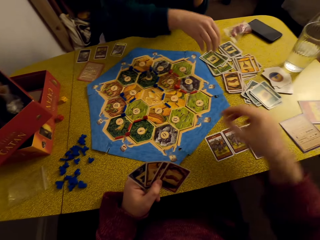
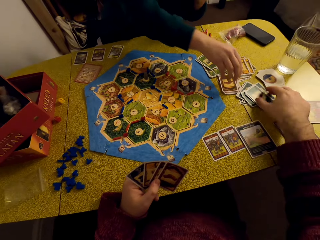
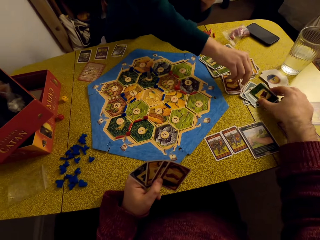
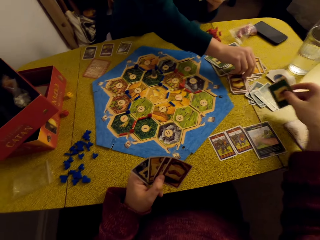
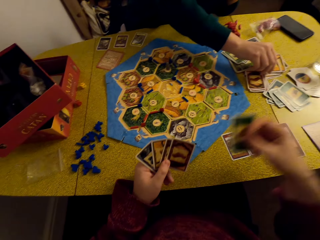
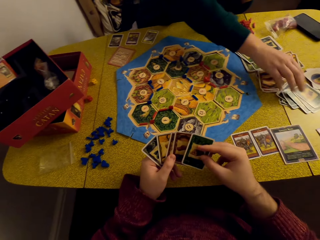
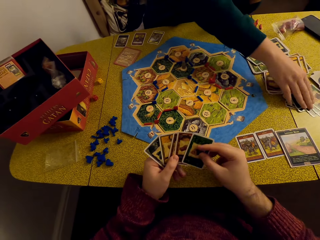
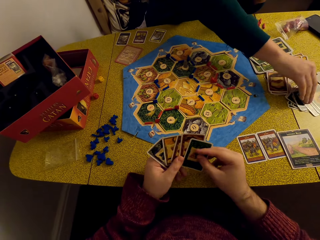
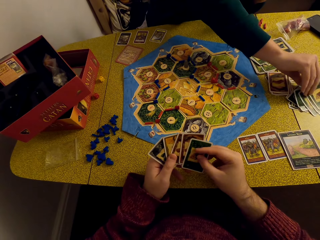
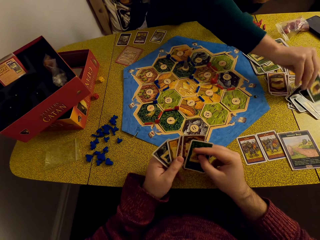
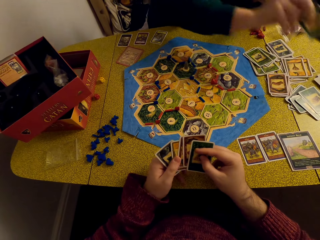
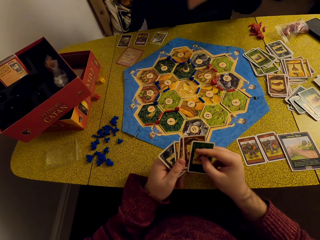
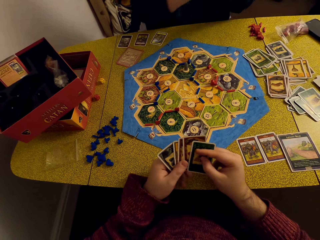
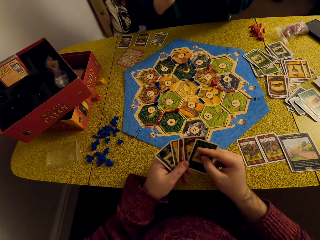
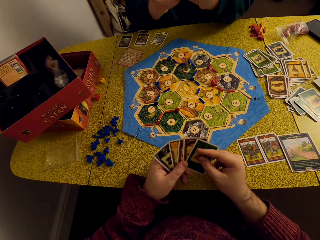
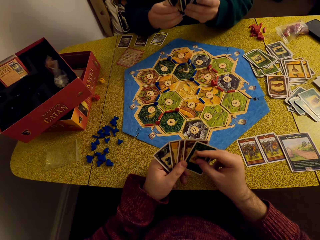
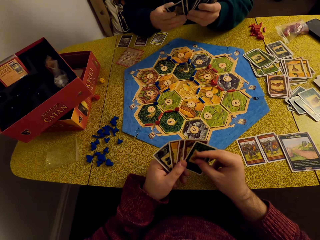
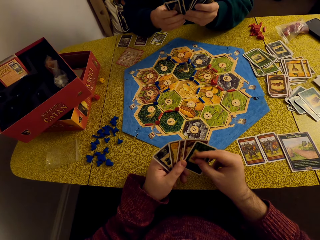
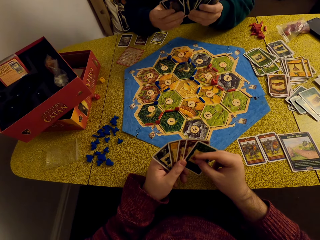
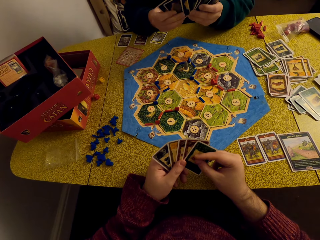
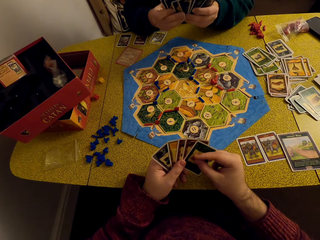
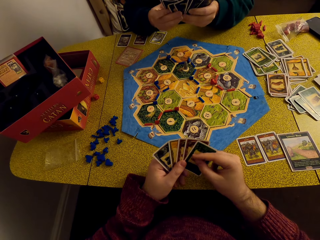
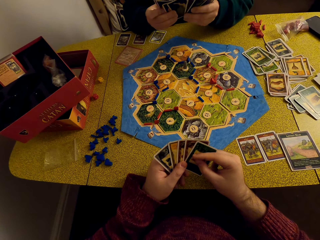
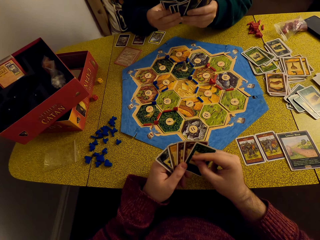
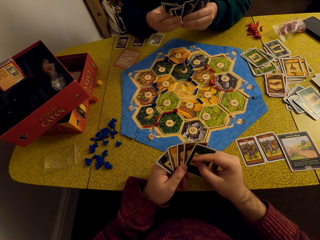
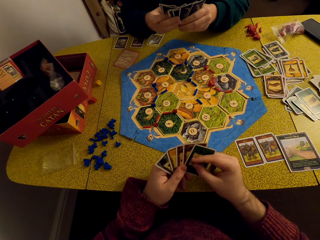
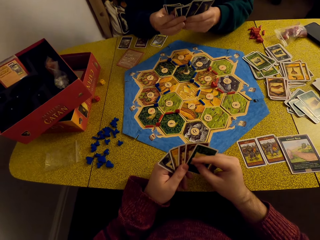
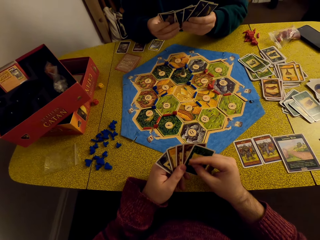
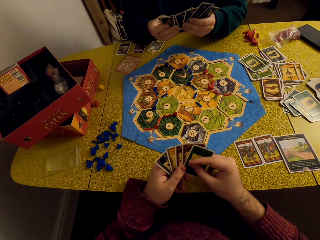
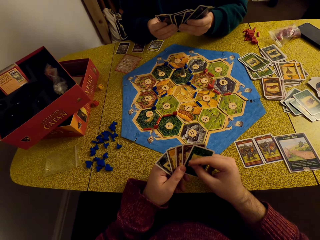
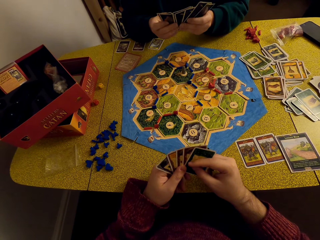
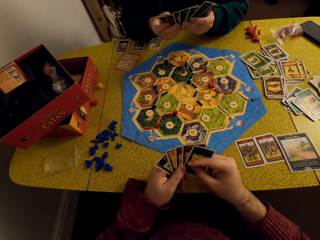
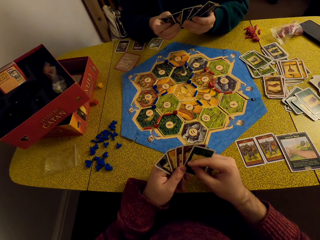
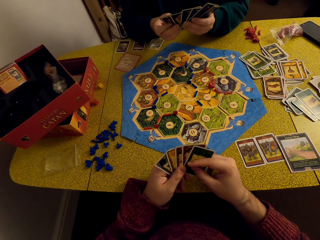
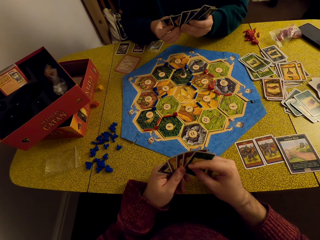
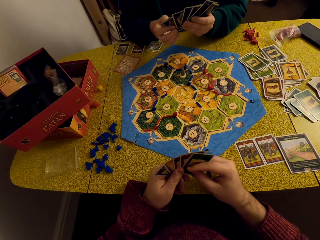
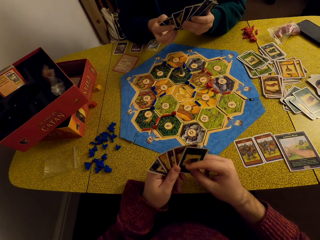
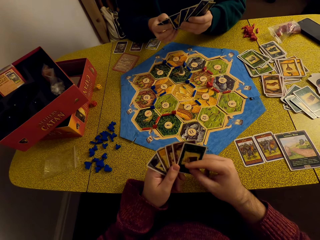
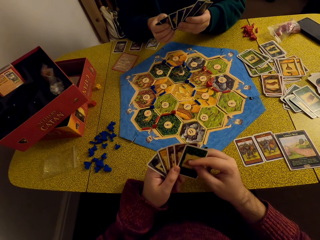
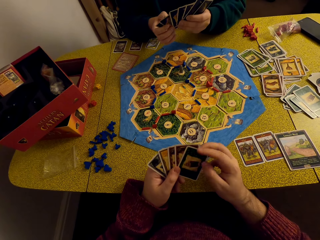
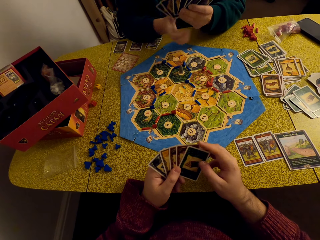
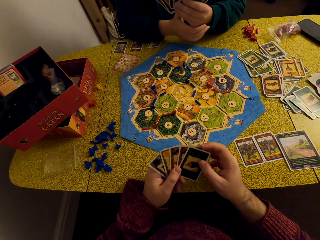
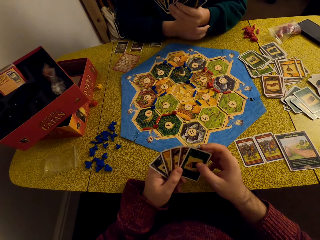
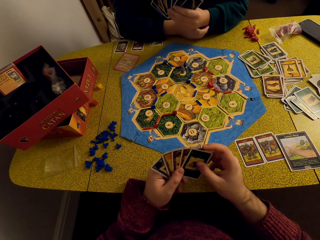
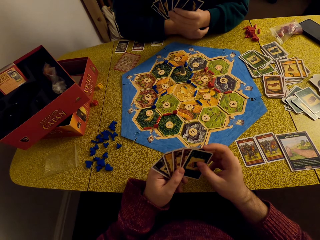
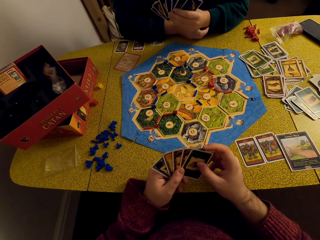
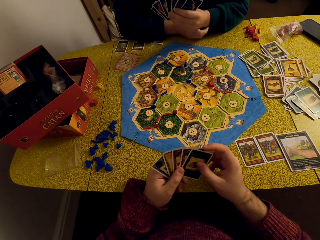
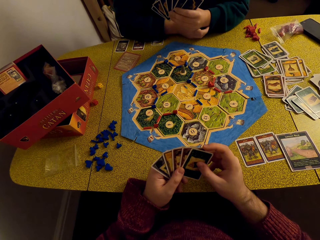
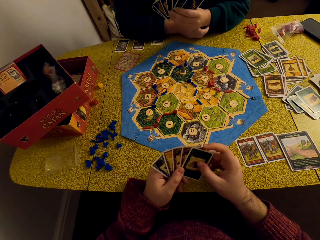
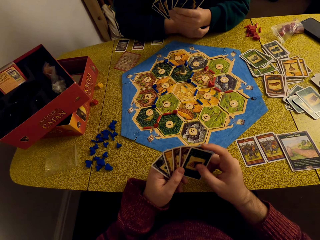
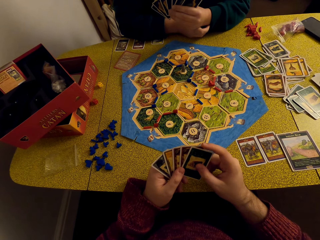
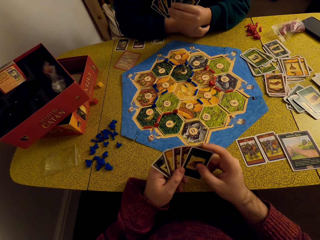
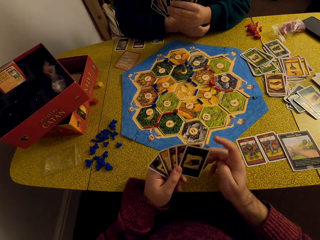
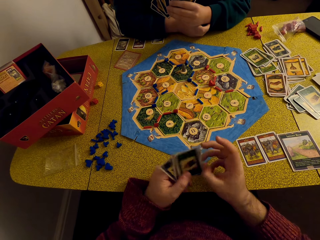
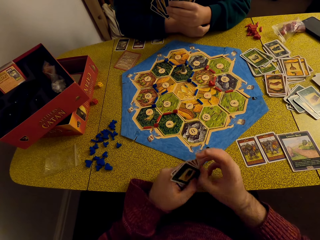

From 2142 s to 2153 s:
The camera wearer picks a card and puts a card on the table. A woman picks a card. The camera wearer shuffles cards, looks at the cards and converses with the woman.

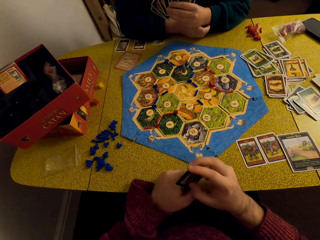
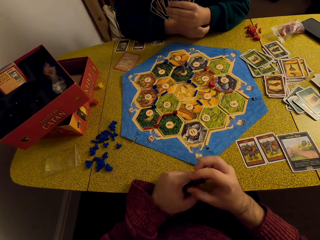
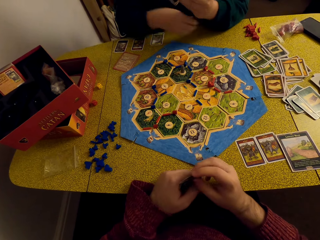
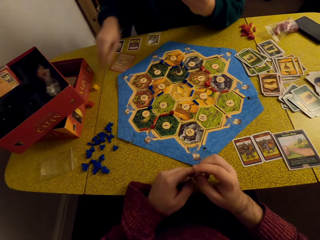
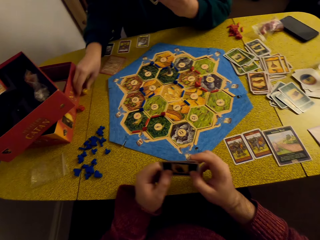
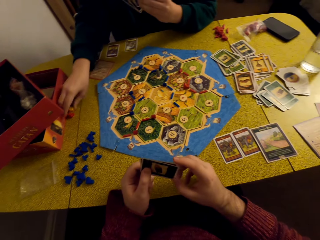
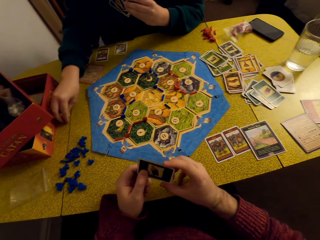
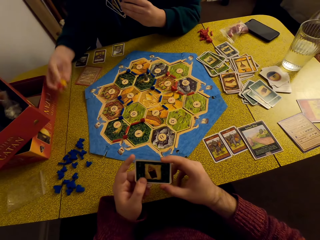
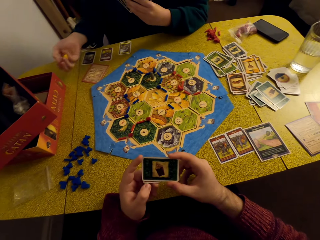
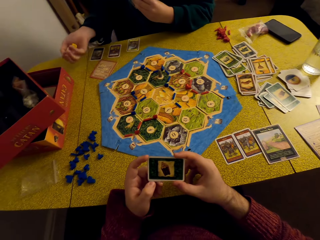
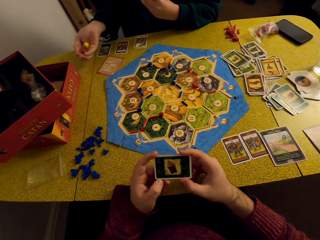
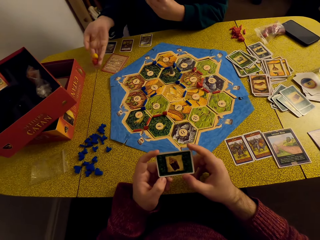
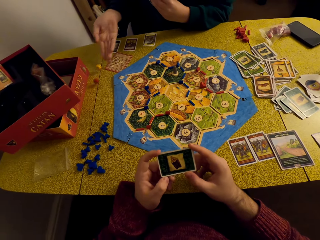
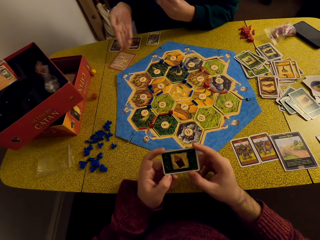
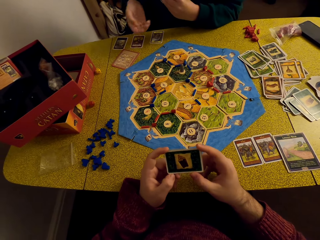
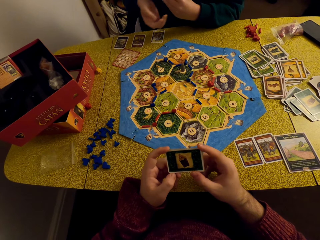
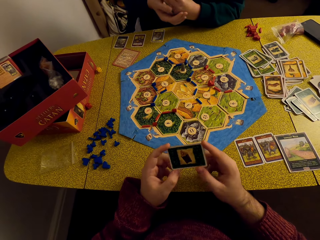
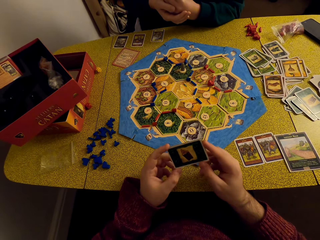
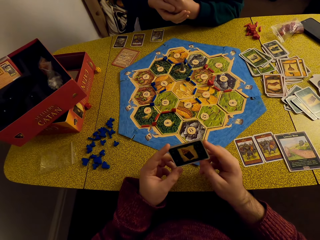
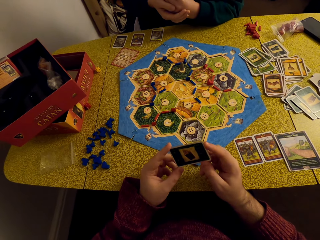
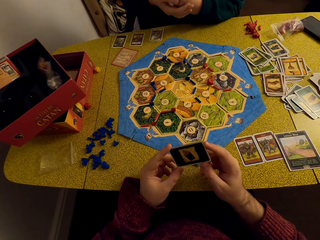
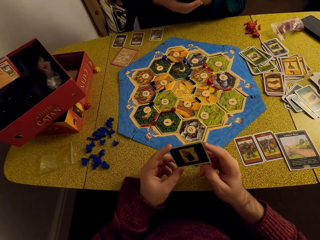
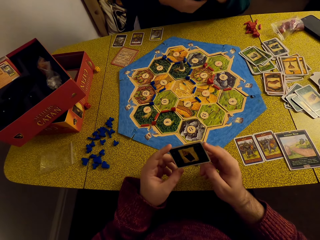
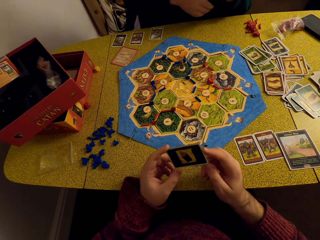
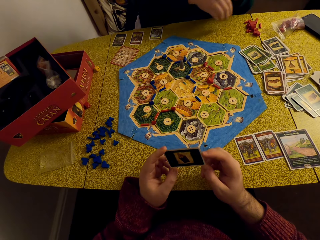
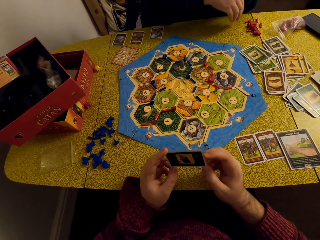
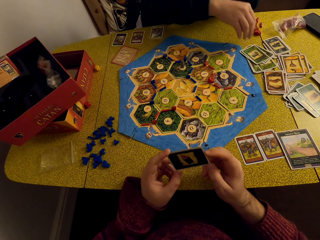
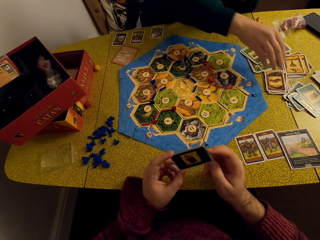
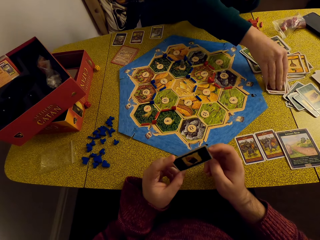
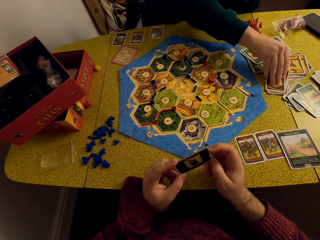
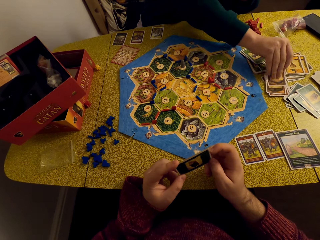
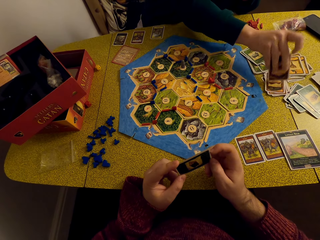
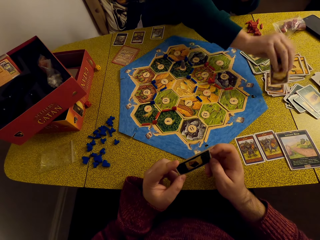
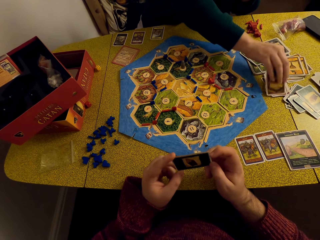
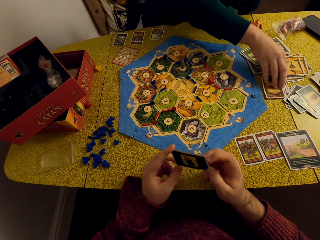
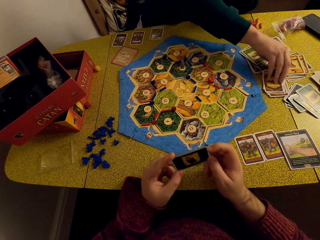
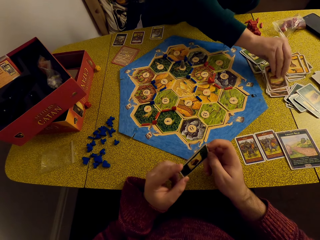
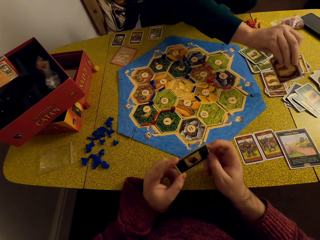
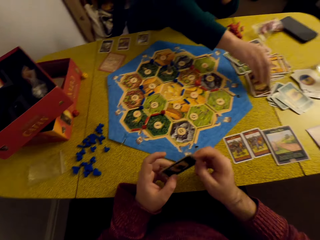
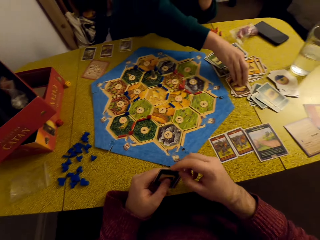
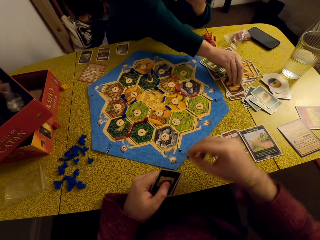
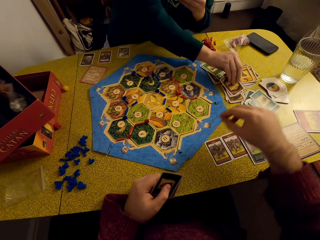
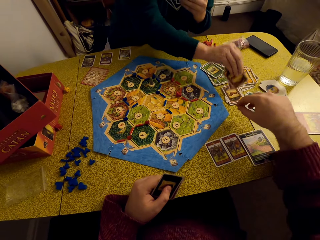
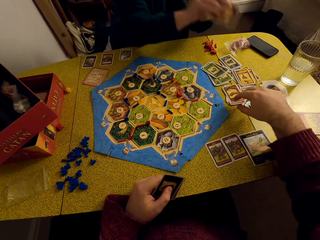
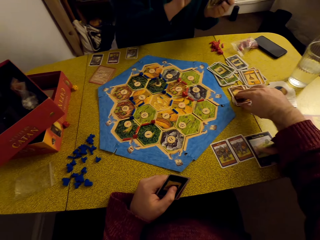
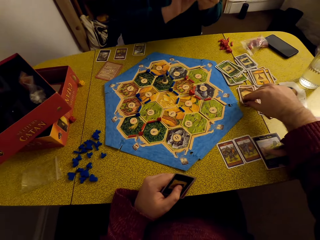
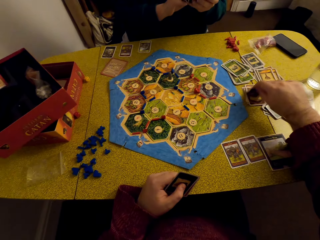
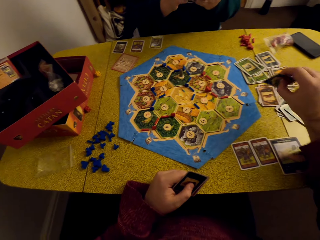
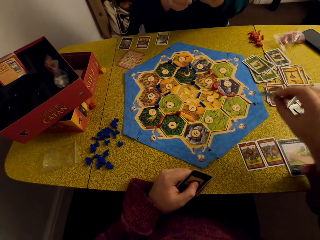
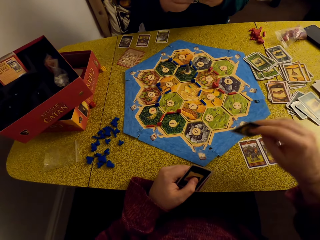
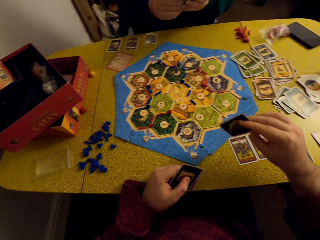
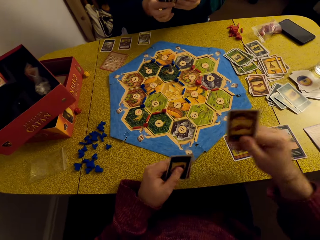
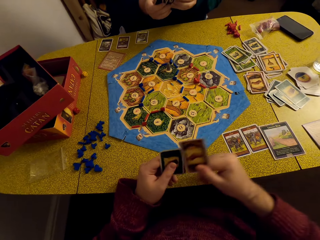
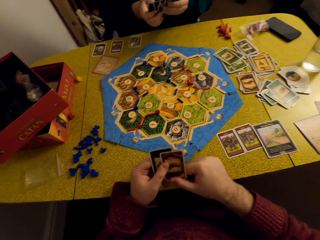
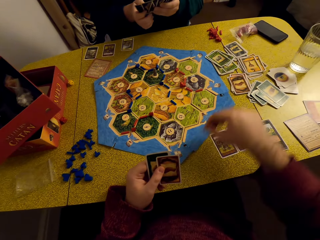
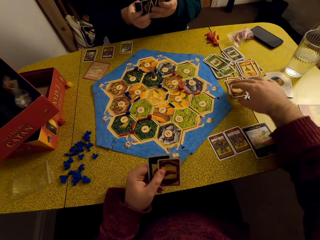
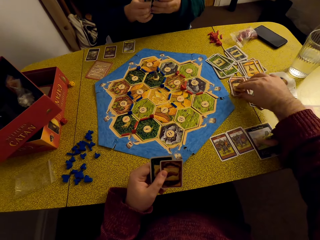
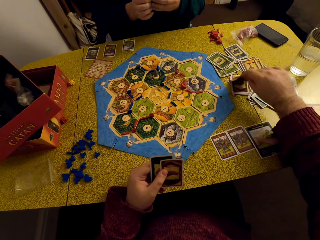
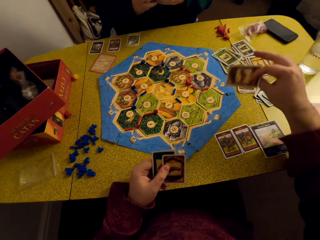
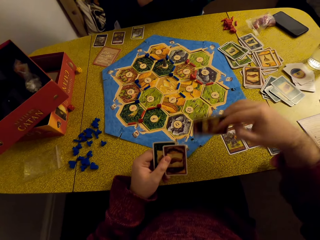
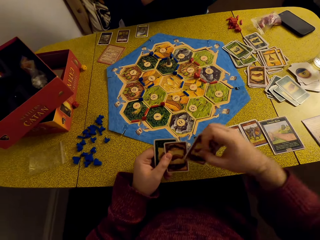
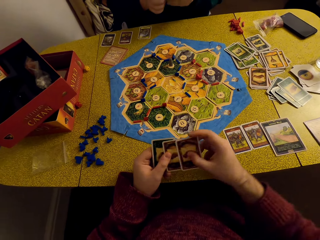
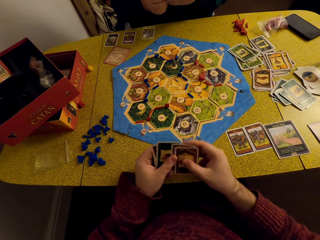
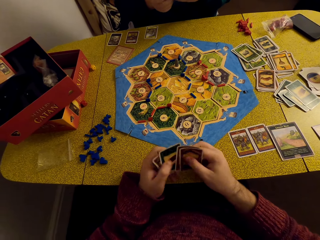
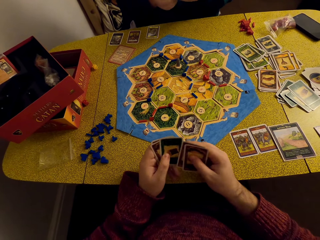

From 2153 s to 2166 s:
A woman picks the dice, tosses the dice and puts the dice on the table. The woman picks a card from the table. The camera wearer picks a card from the table.
